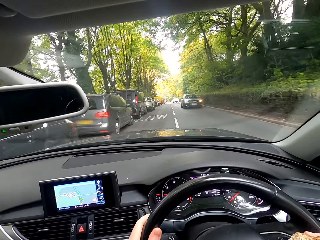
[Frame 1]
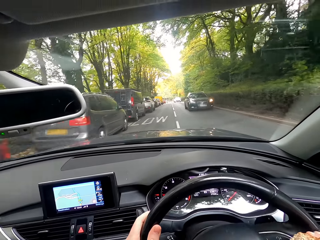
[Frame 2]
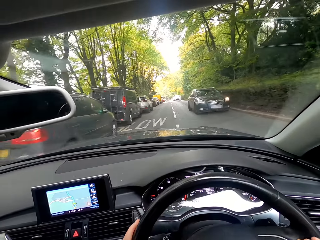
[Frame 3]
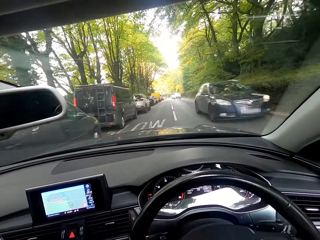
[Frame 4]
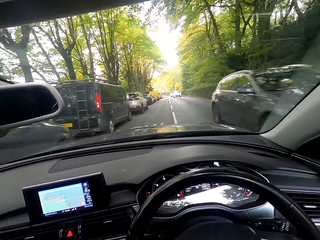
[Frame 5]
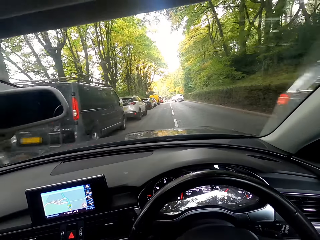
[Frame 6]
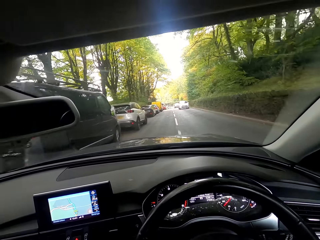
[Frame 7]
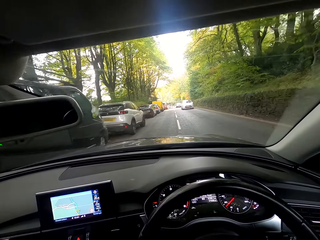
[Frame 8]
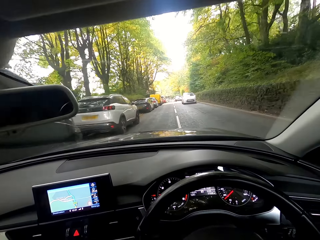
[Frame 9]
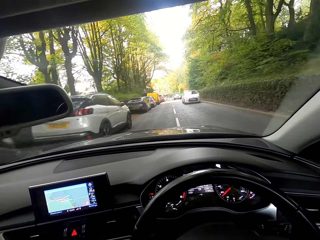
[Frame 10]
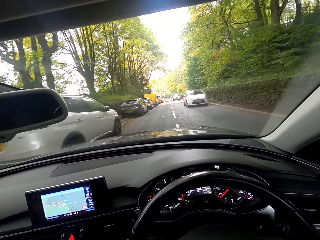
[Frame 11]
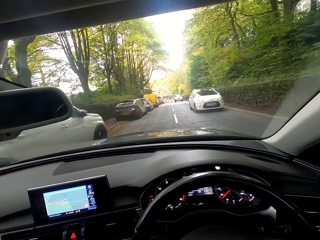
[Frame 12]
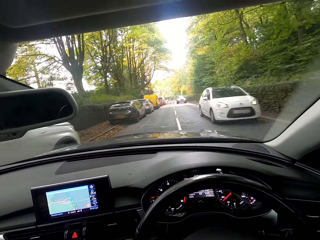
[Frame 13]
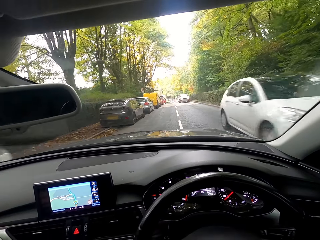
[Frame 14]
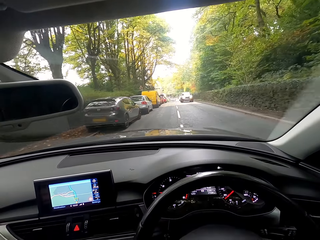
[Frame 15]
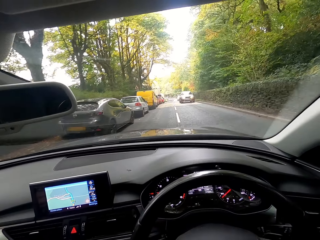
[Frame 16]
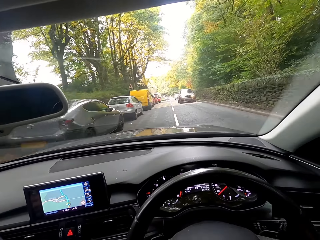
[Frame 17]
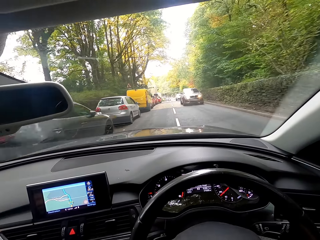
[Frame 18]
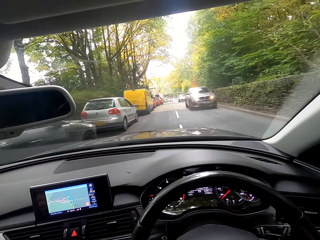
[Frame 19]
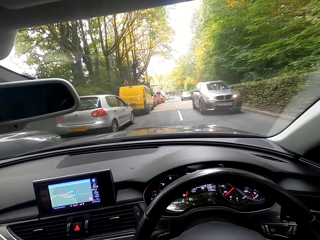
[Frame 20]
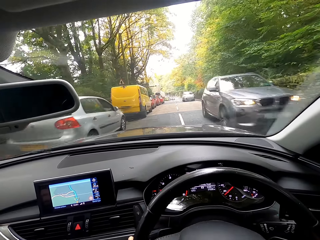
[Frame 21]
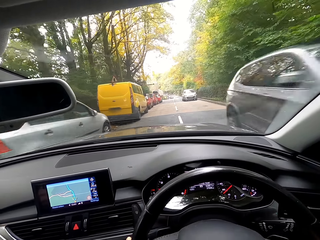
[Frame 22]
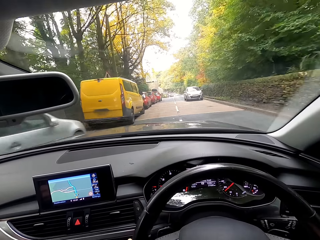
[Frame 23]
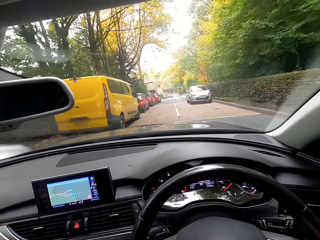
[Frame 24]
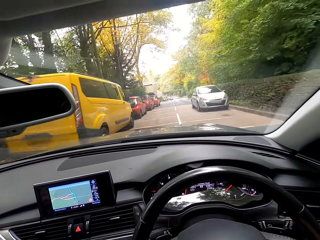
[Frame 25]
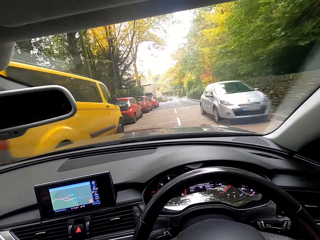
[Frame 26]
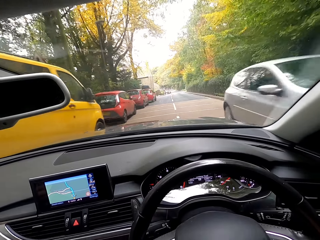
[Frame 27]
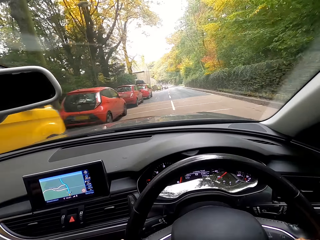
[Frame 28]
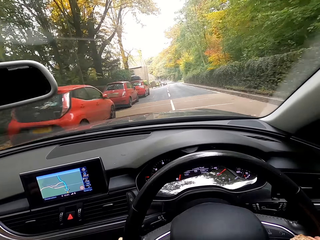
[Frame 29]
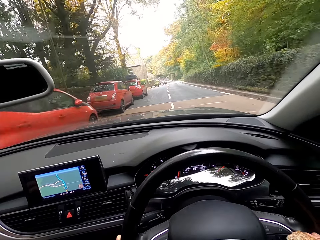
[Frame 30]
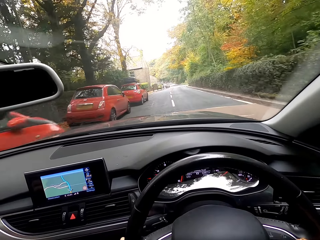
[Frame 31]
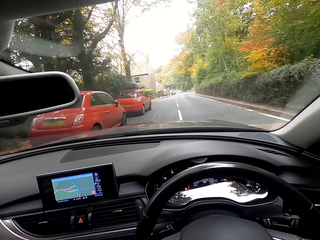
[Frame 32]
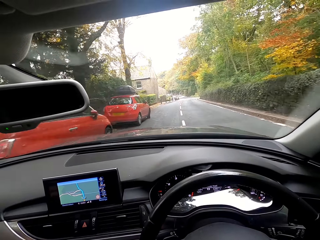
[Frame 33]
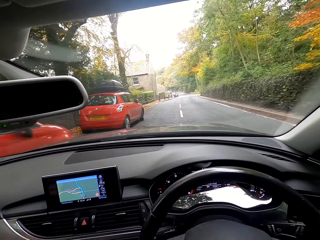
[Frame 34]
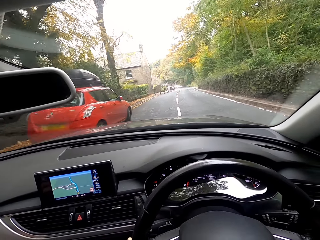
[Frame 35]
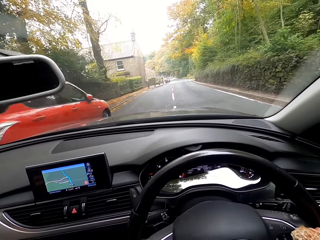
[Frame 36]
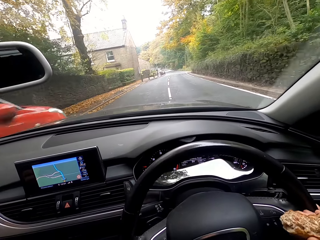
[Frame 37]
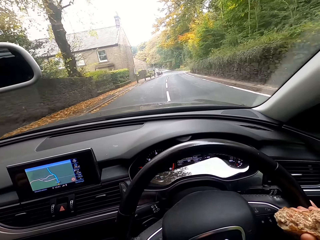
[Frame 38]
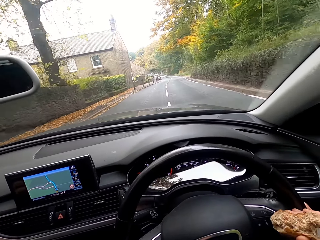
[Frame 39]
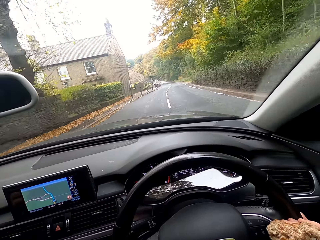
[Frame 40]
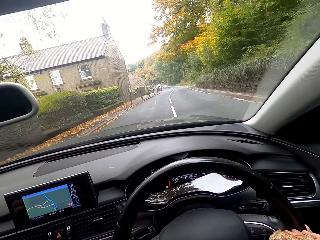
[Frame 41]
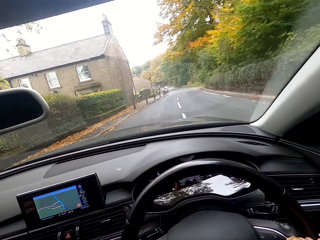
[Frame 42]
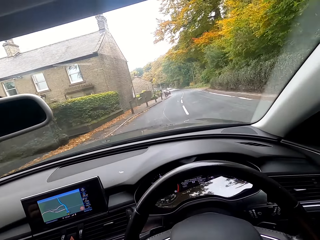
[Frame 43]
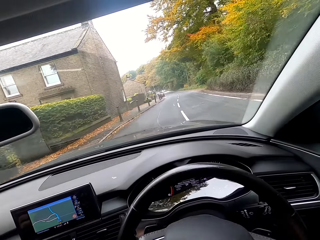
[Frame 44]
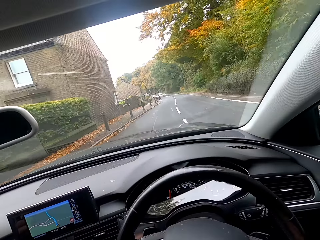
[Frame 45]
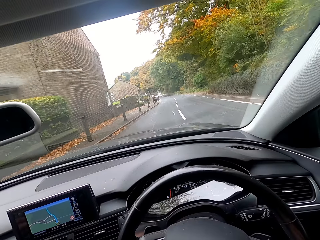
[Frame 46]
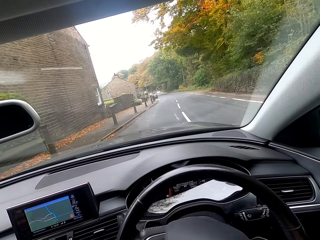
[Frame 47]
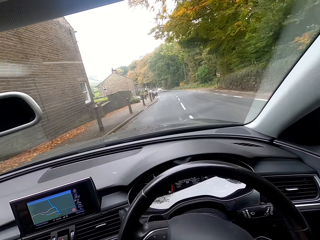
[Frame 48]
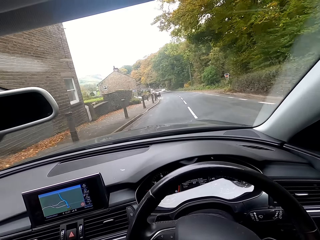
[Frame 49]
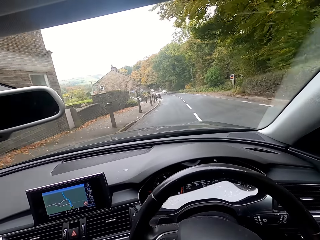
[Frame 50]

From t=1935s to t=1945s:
A saloon car drives past the camera wearer. A saloon car drives past them again. An SUV drives past them. A saloon car drives past them.

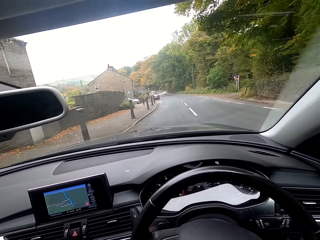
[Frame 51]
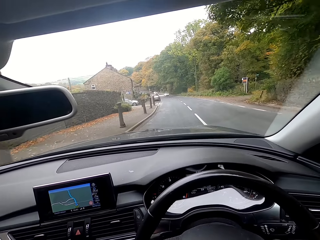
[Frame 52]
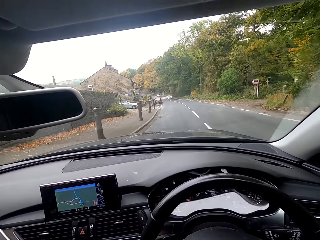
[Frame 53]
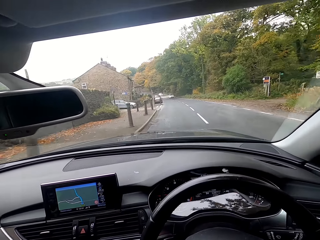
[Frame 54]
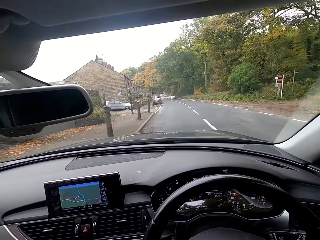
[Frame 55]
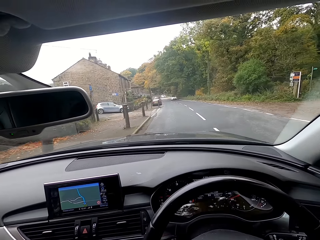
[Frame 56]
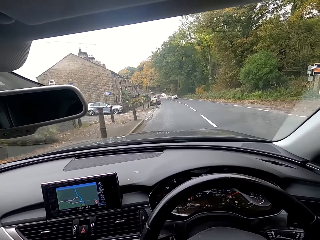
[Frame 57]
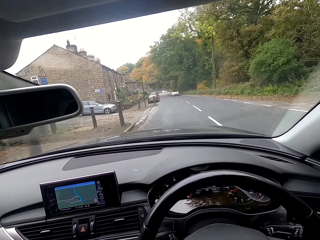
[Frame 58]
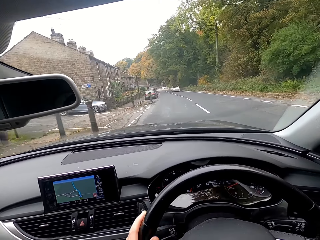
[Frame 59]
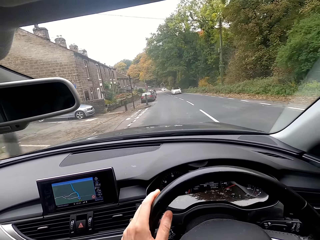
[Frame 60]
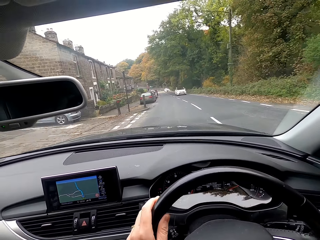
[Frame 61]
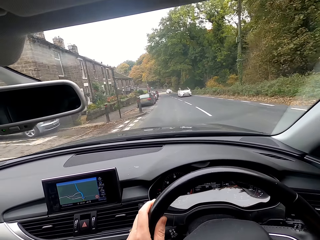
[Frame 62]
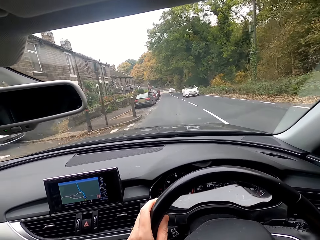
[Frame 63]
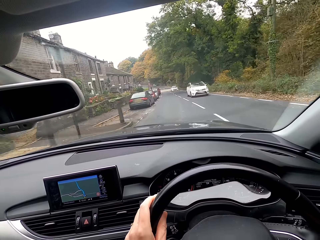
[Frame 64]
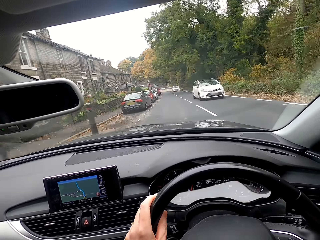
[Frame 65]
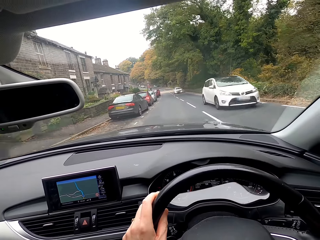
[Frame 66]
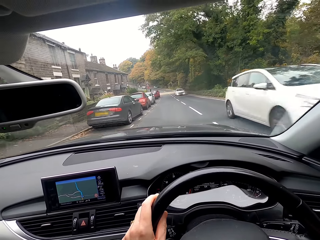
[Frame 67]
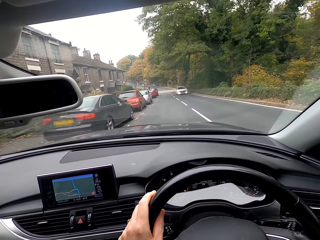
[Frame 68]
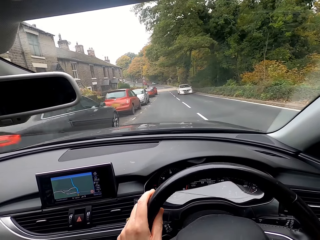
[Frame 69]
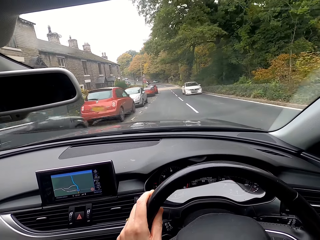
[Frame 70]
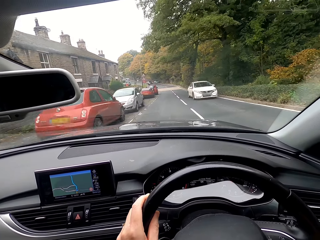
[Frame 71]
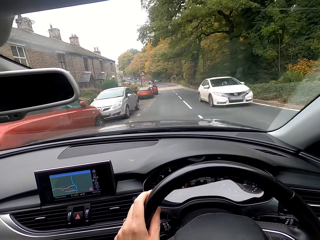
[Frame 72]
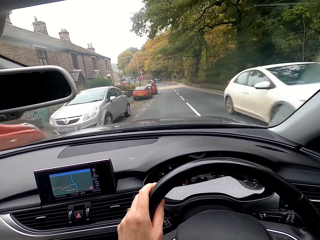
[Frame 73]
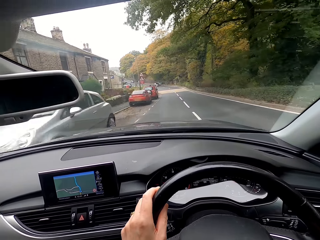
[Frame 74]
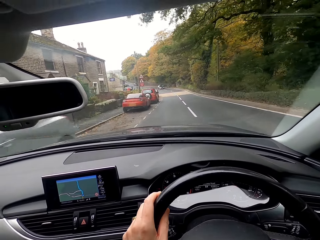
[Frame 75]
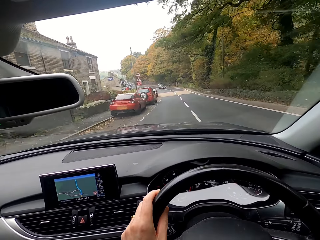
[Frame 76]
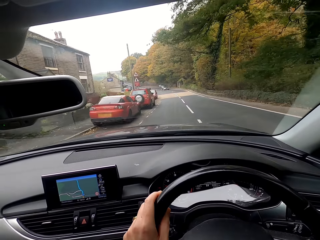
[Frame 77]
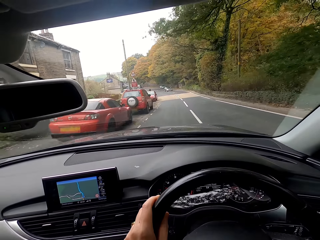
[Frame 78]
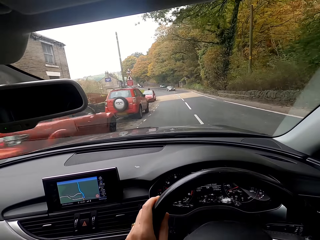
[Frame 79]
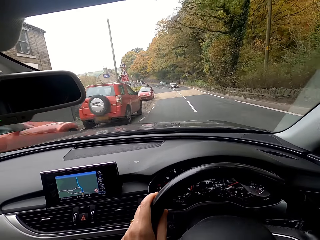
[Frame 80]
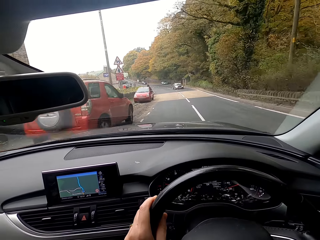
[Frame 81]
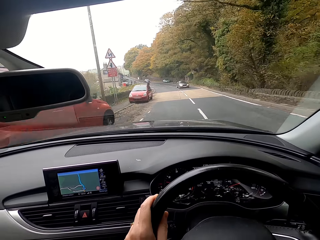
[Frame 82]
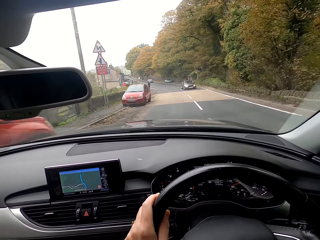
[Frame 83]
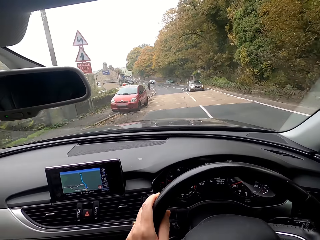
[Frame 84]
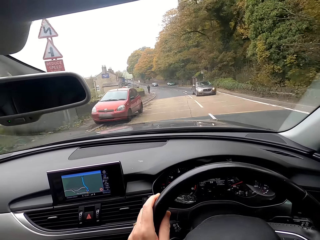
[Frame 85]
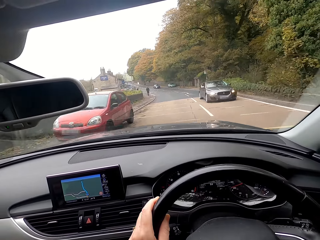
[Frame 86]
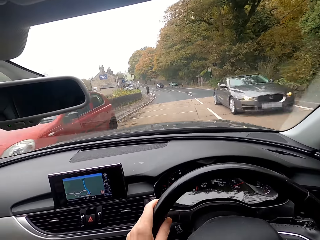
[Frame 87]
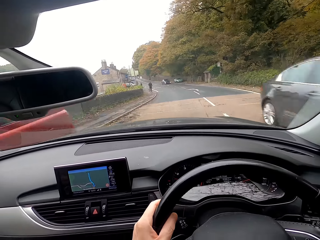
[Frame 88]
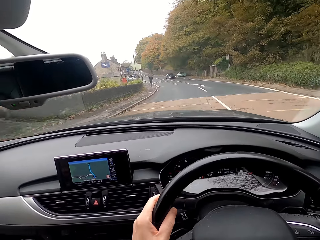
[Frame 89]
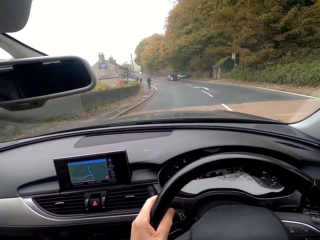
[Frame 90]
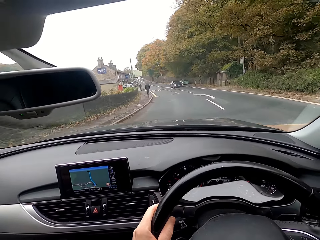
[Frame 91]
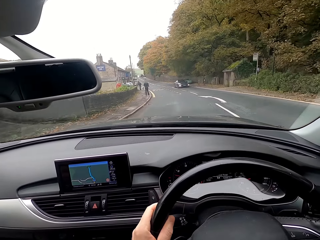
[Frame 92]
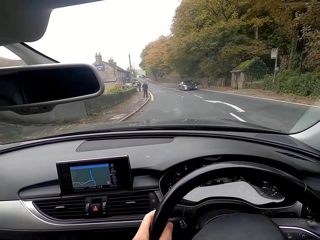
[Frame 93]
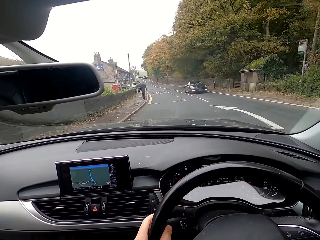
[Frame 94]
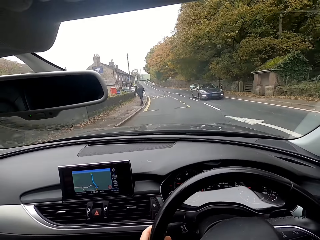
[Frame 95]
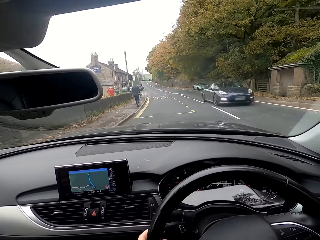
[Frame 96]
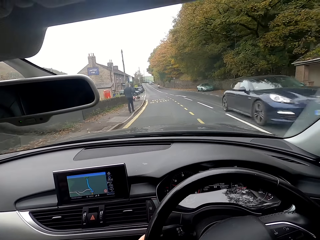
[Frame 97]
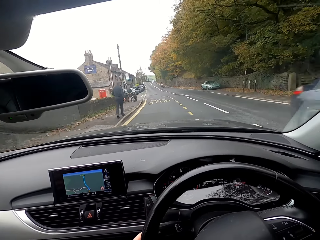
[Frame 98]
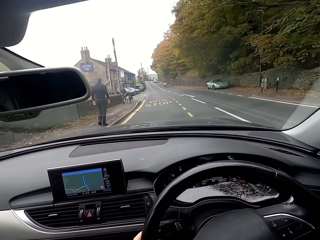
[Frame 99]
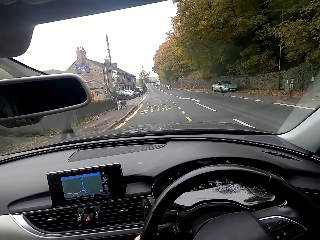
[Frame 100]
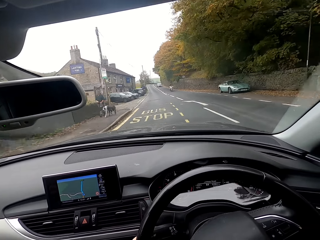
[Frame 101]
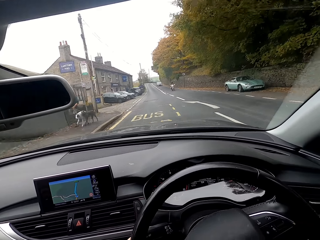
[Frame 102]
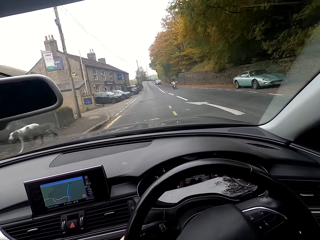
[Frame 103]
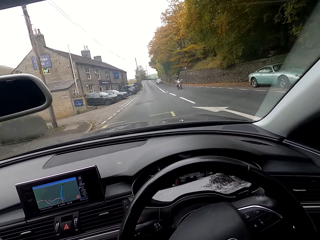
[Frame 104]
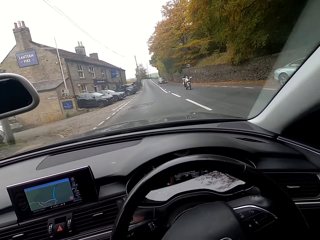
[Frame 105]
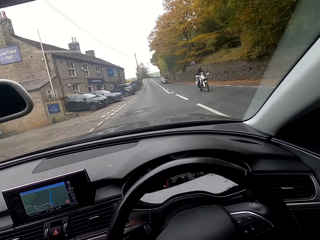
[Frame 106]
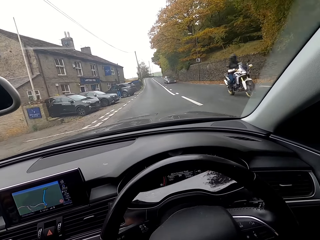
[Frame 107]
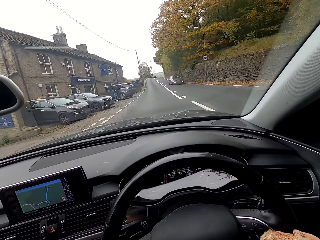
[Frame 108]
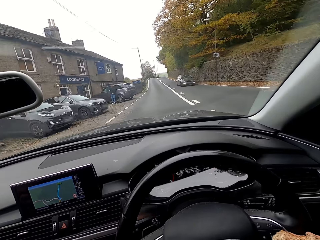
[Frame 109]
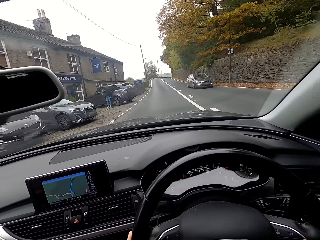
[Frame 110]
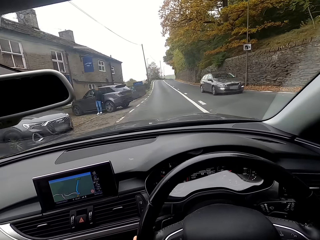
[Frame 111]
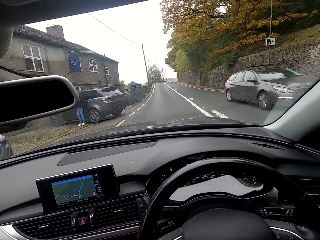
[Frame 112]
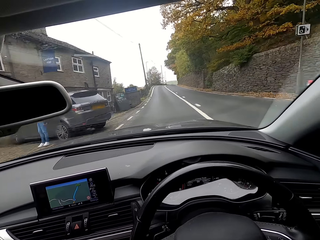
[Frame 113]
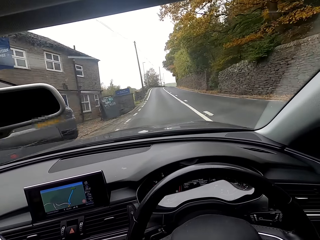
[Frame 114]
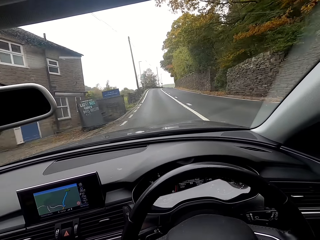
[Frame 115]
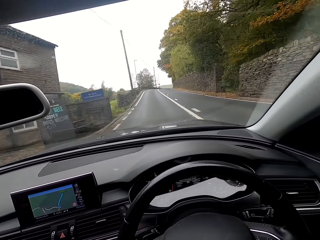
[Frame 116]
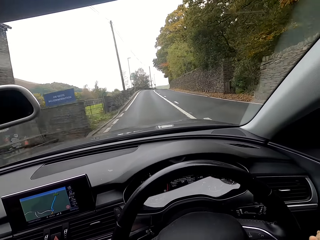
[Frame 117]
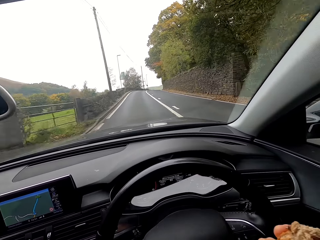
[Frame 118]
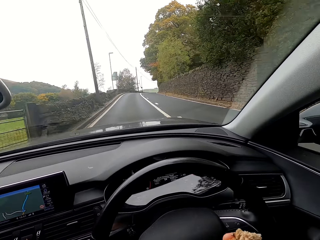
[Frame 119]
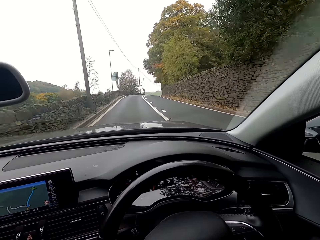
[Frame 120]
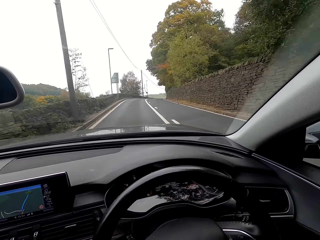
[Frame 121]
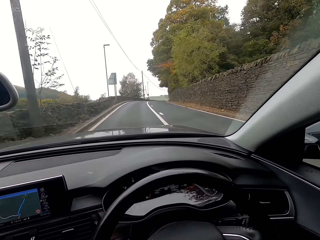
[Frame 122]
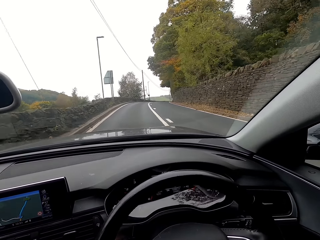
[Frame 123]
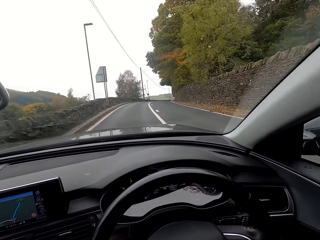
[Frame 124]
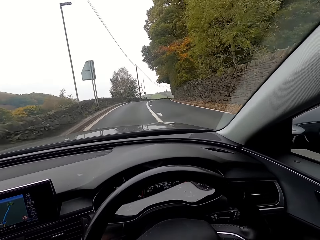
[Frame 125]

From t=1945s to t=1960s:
A saloon car drives past the camera wearer repeatedly. A motorcycle drives past them. A saloon car drives past them.
